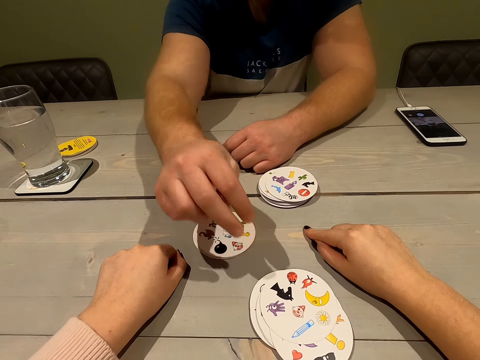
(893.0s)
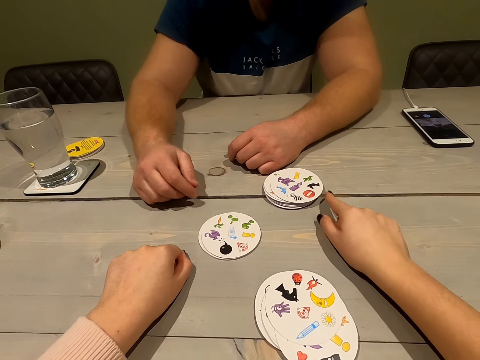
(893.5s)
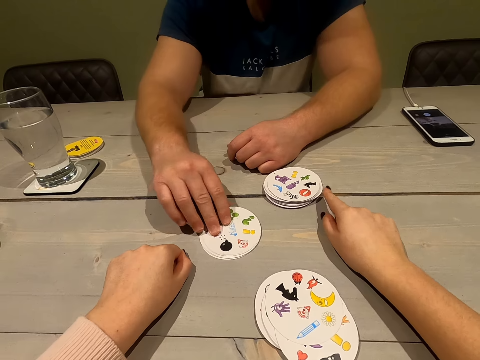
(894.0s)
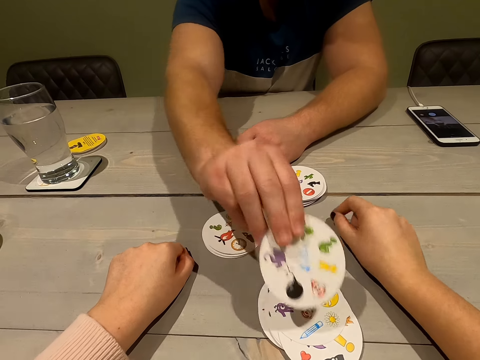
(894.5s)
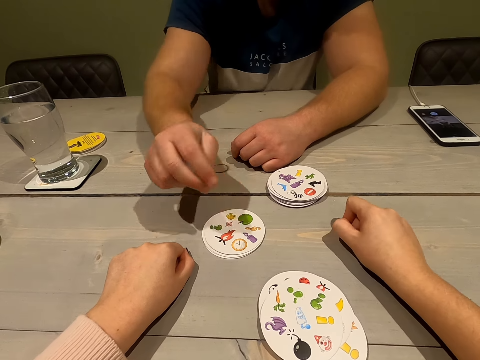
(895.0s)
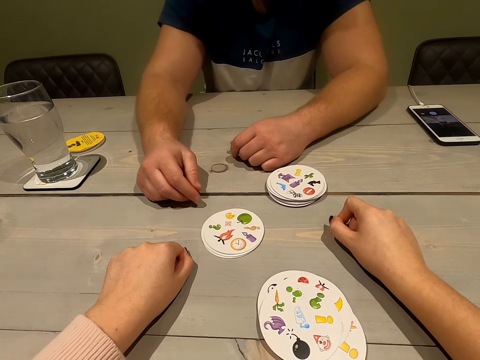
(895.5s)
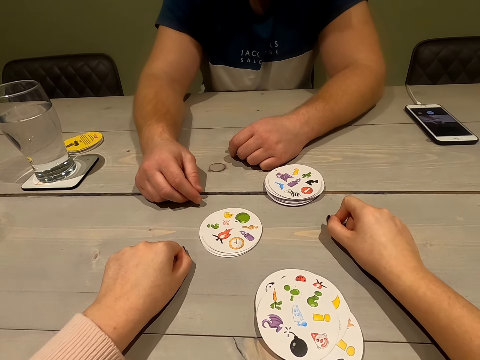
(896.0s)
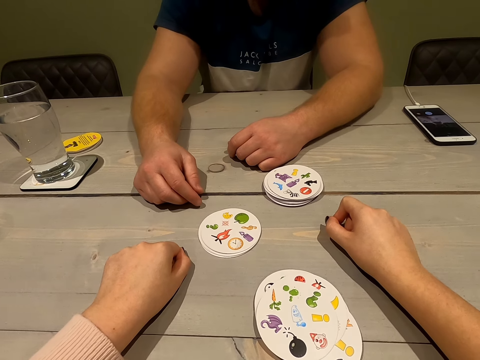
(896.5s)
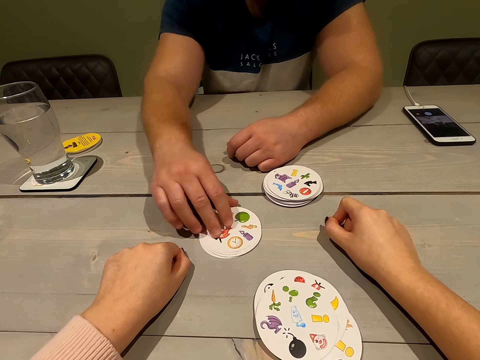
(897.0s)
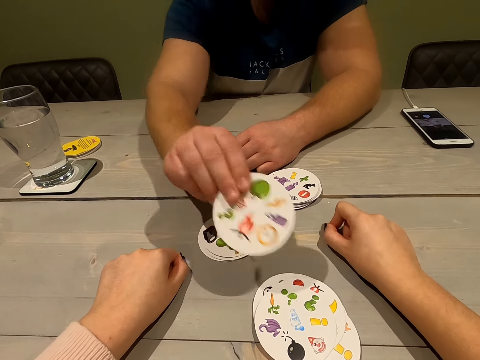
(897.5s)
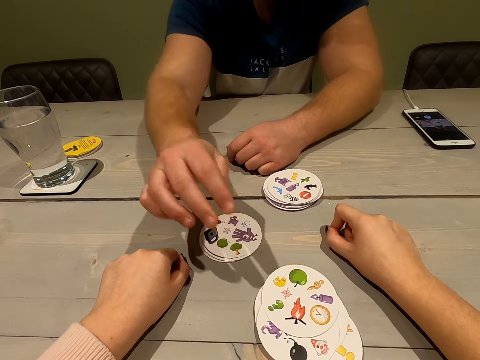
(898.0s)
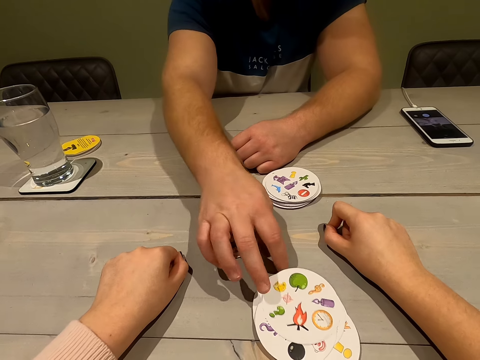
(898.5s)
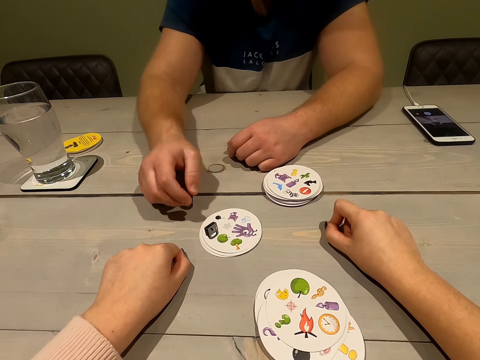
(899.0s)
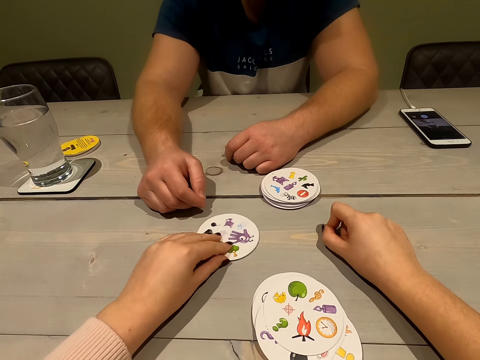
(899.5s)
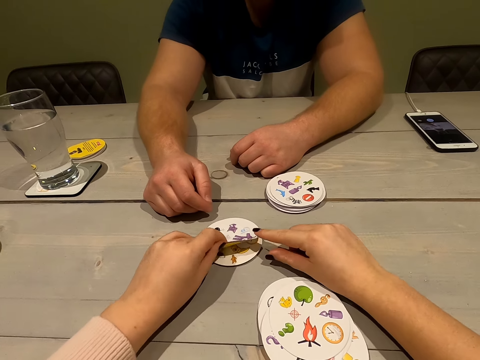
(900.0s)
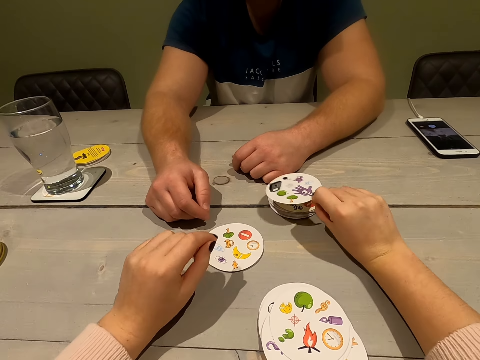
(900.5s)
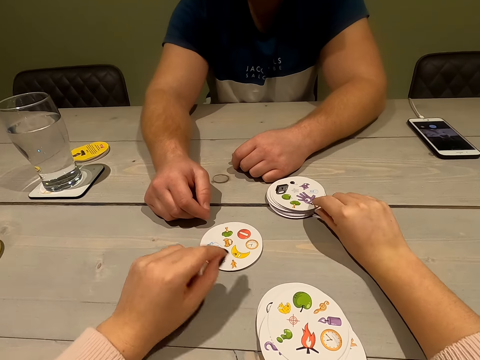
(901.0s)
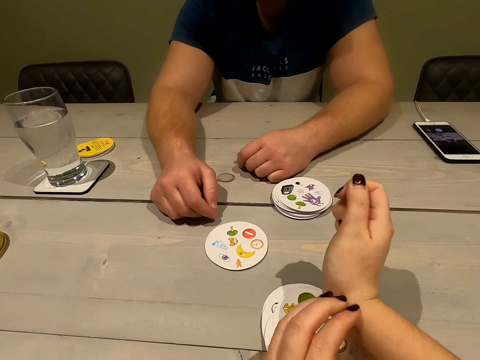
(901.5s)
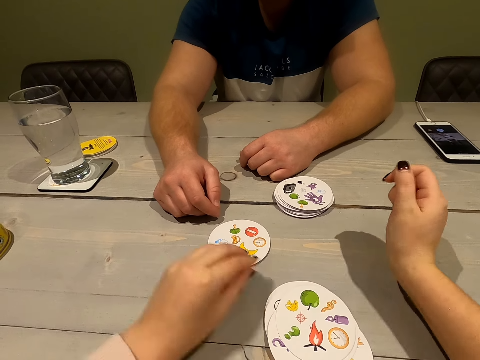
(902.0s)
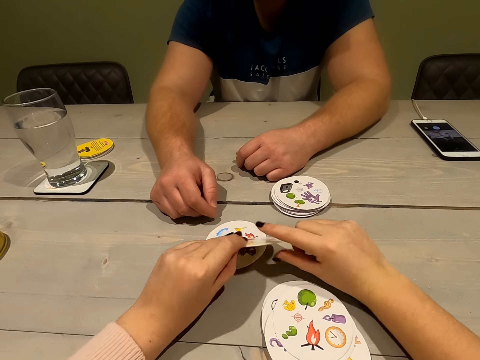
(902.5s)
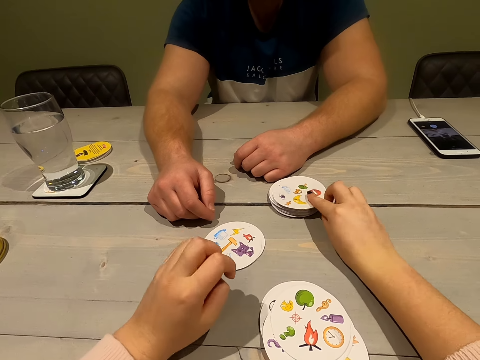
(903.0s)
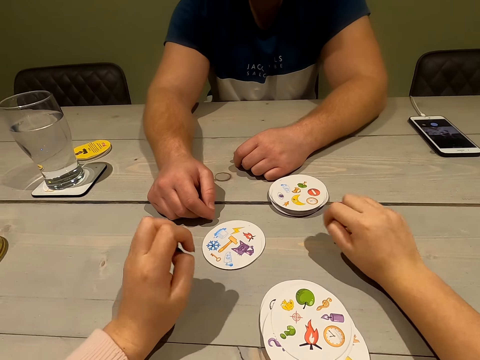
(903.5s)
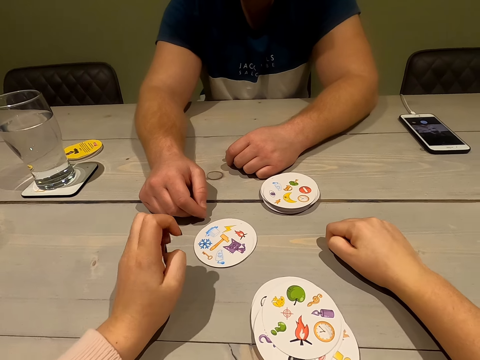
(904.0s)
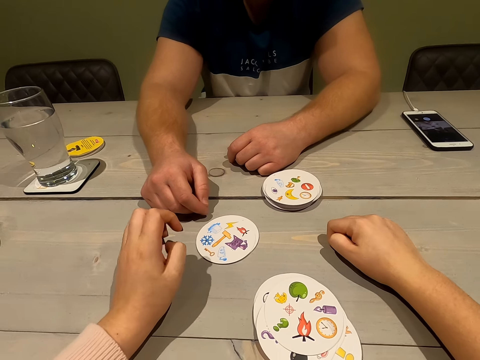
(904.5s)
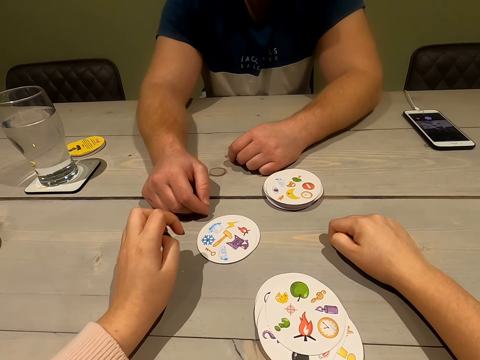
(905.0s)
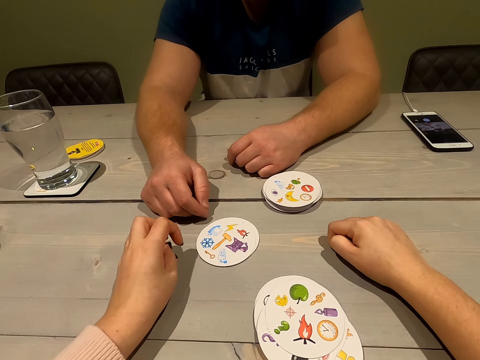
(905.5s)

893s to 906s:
A man places a card on the other cards. The man picks up a card. The man places a card on the other cards. The man picks up a card. The man places a card on the other cards. The man moves the card. The camera wearer picks up a card. She places the card on the other cards. She scratches her hand. She picks up a card. She places the card on the other cards.

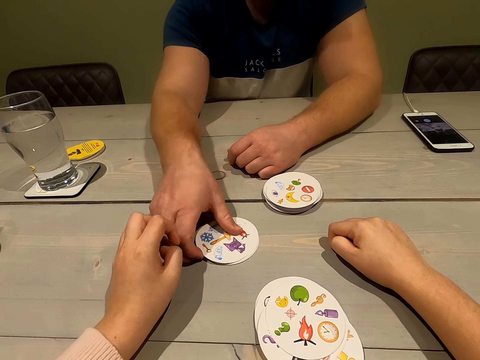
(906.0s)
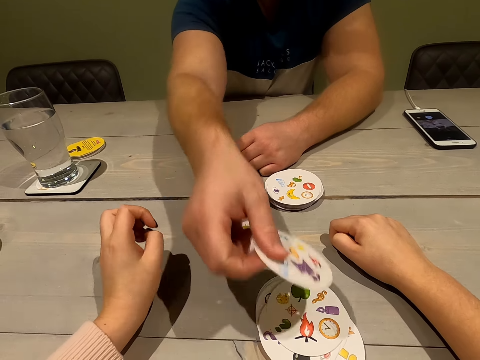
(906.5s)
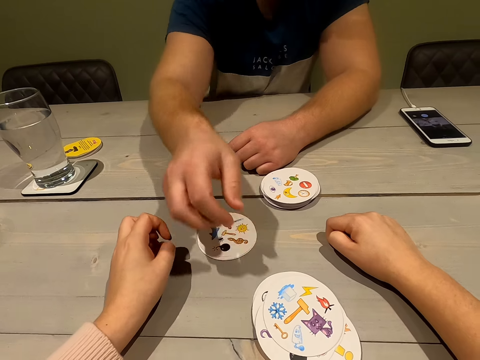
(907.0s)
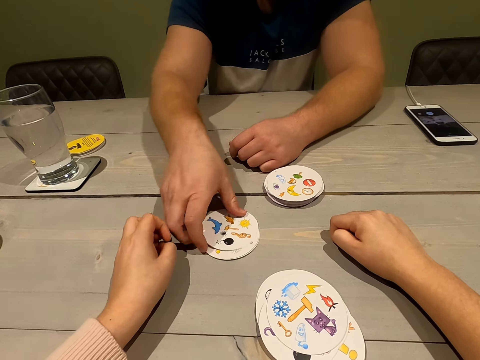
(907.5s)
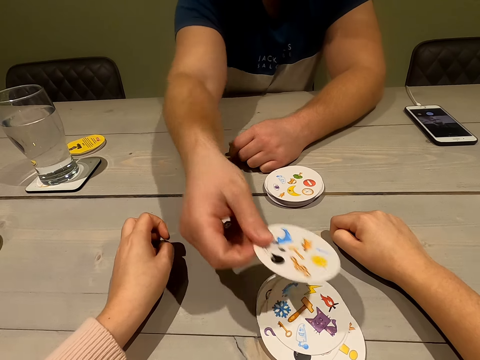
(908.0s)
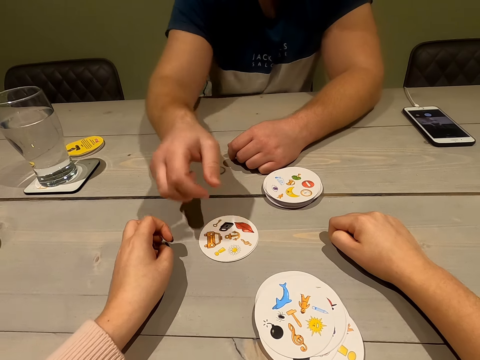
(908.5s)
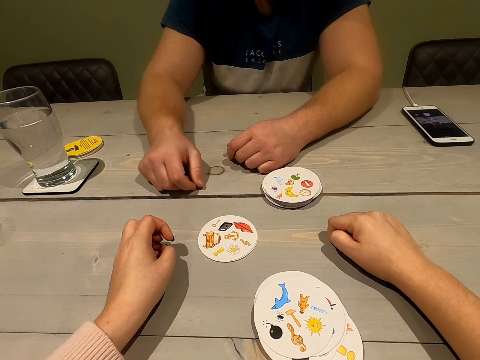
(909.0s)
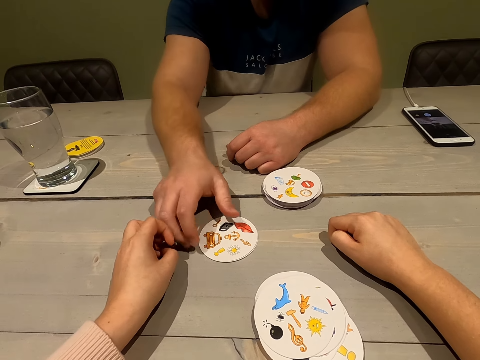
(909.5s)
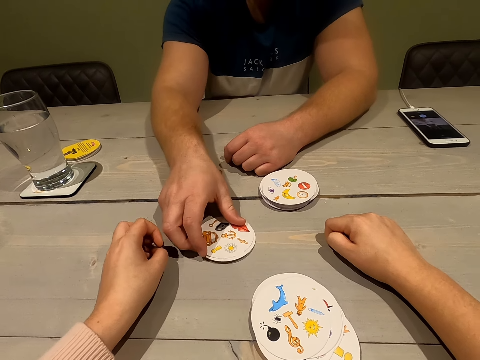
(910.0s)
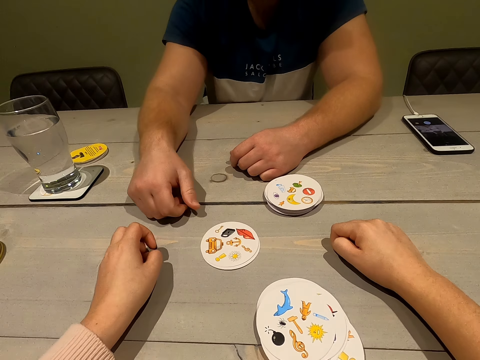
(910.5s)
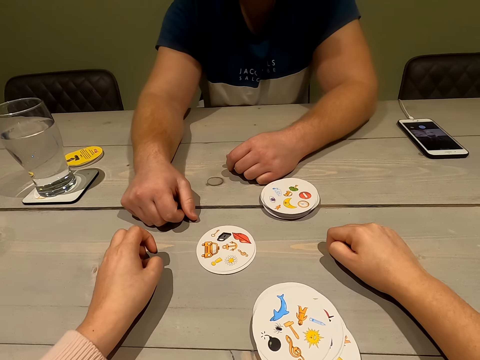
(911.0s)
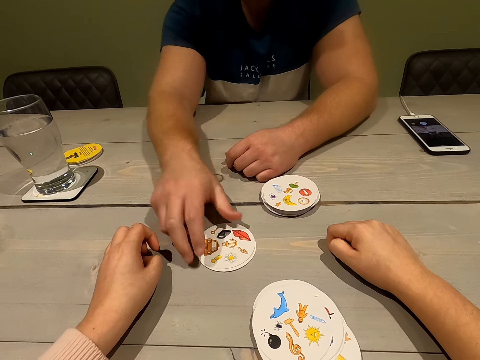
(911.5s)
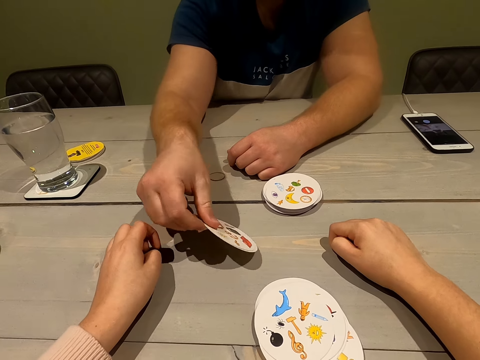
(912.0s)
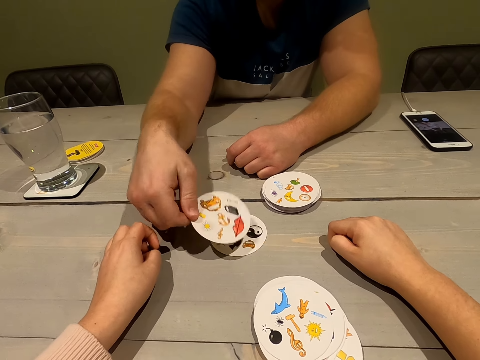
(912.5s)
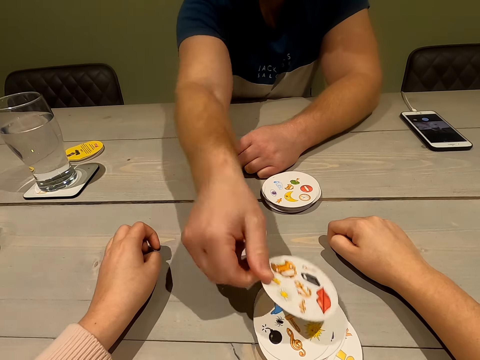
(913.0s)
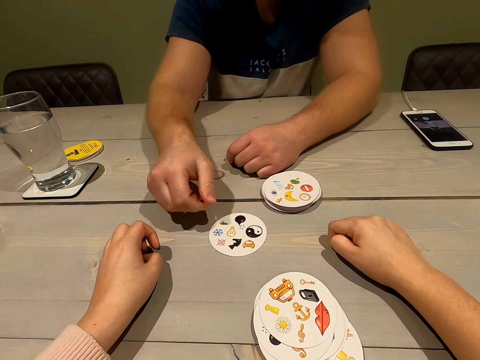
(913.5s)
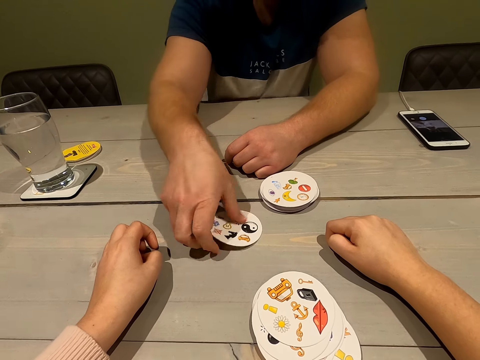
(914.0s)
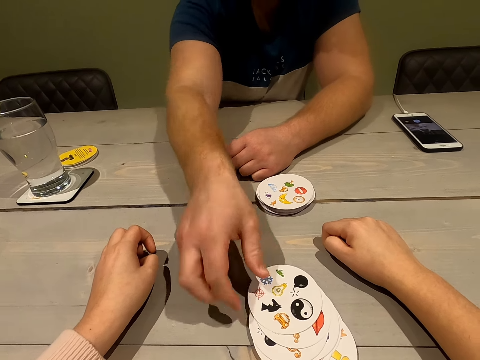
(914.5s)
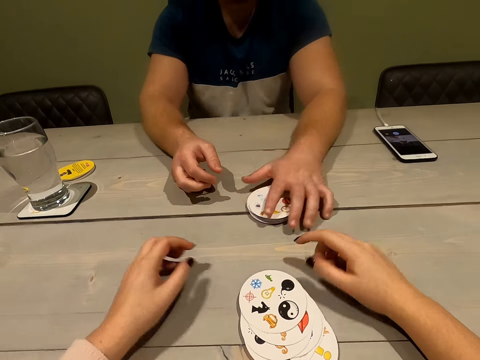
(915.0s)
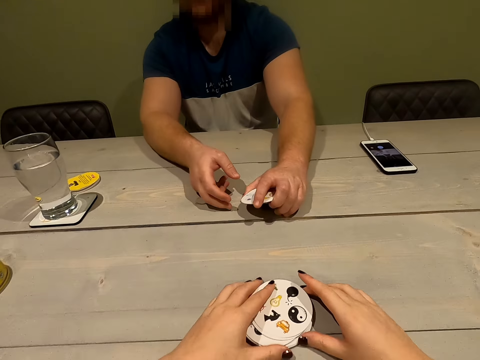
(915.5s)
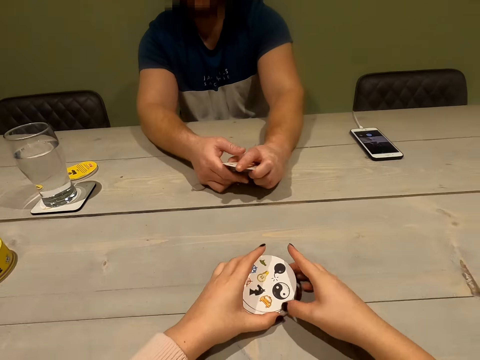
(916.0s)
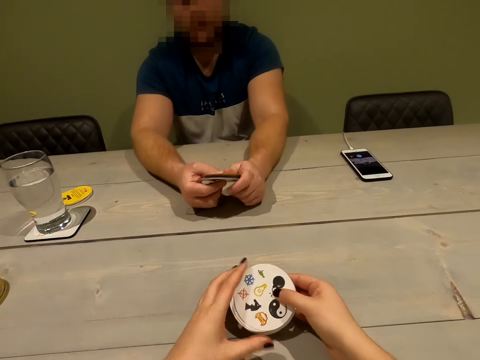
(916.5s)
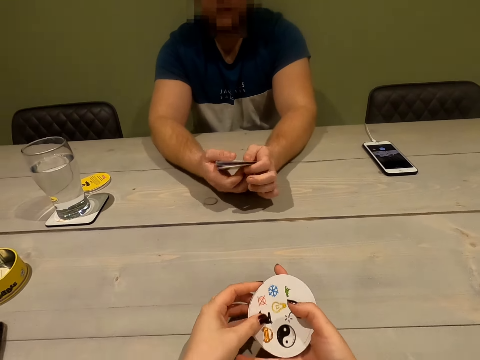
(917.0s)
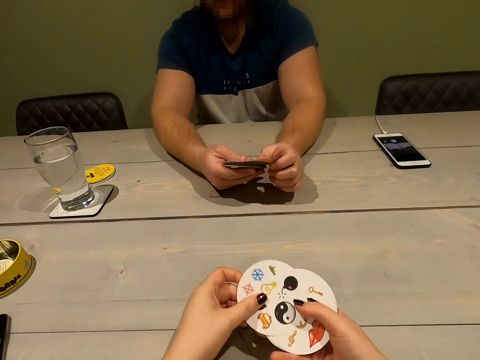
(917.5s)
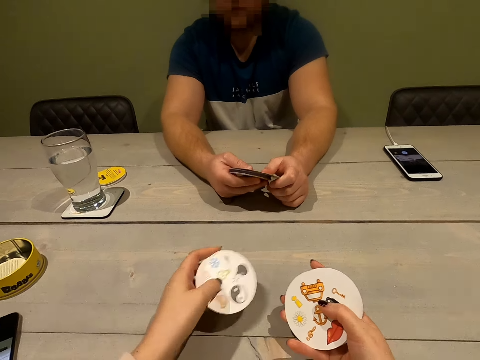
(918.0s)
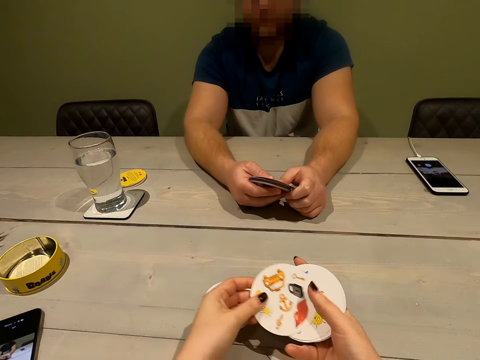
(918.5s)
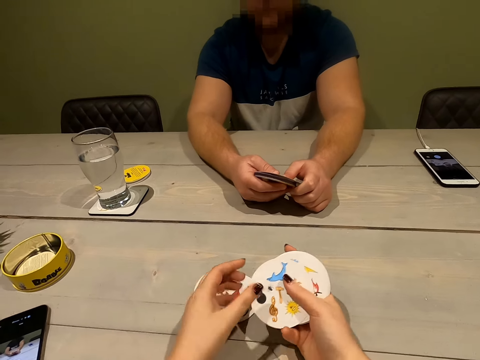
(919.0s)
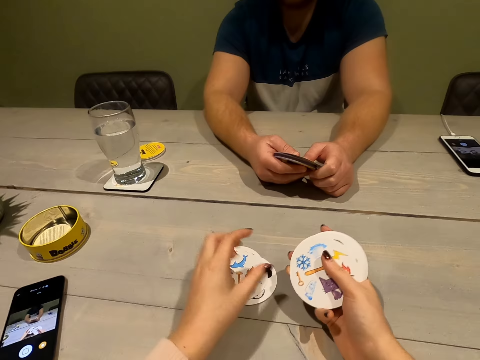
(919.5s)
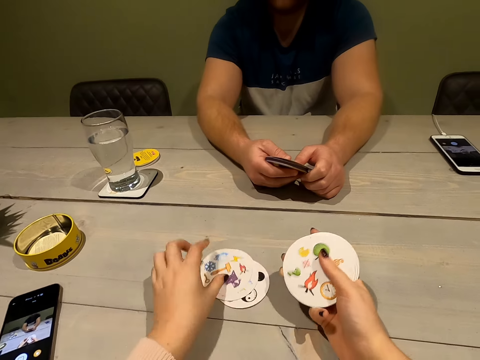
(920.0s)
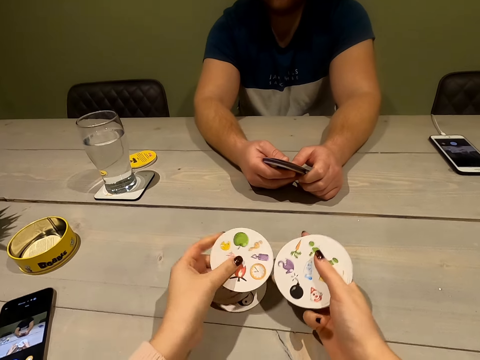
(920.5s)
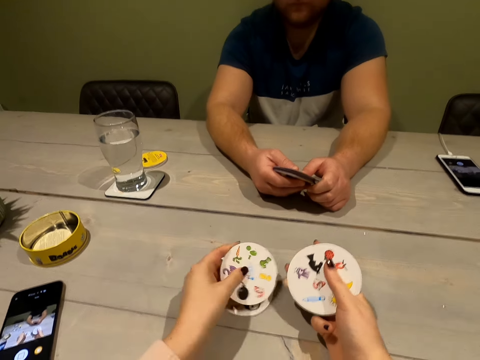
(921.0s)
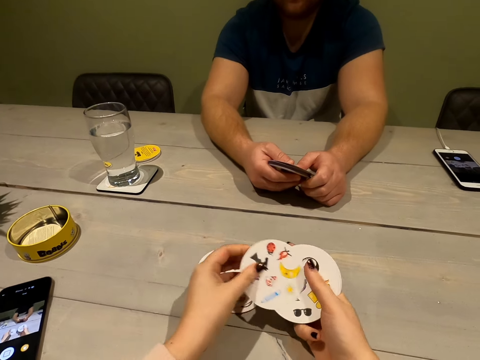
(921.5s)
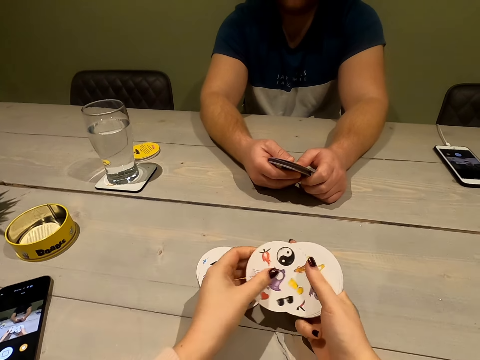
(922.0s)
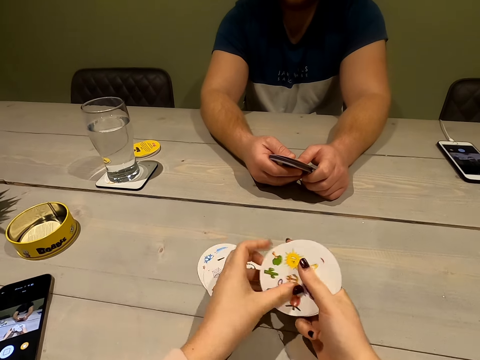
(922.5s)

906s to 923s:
A man picks up a card. The man places a card on the other cards. The man picks up a card. The man places a card on the other cards. The man holds cards. The man picks up a card. The man places a card on the other cards. The man picks up a card. The man places a card on the other cards. The camera wearer holds her cards. The man collects his cards. The camera wearer organizes the cards. They place the cards on the table.
